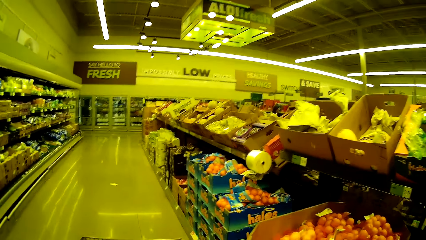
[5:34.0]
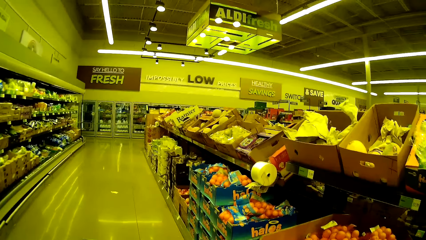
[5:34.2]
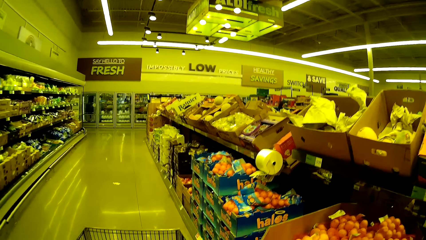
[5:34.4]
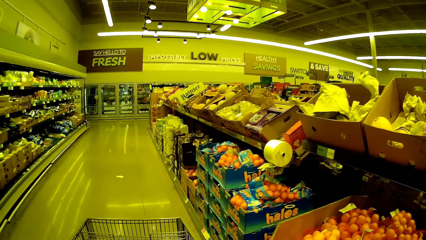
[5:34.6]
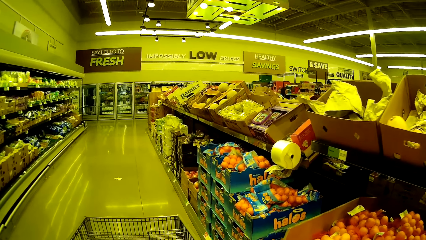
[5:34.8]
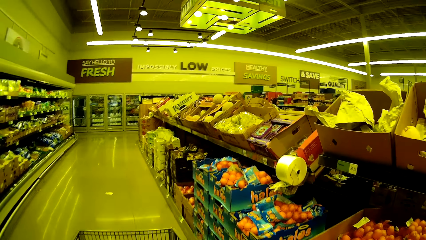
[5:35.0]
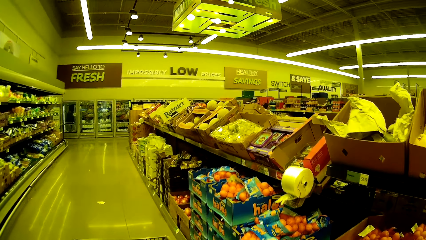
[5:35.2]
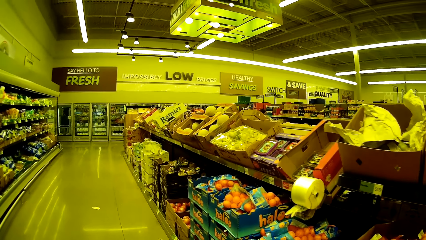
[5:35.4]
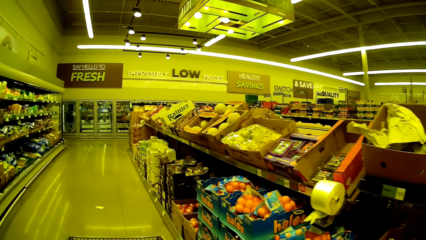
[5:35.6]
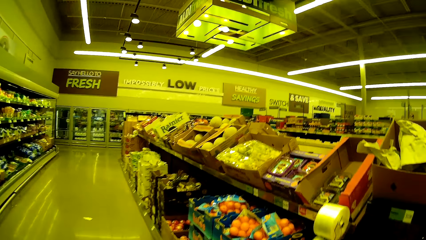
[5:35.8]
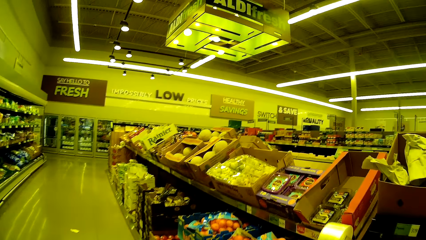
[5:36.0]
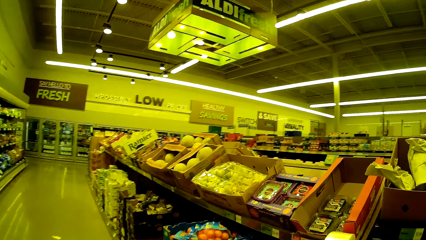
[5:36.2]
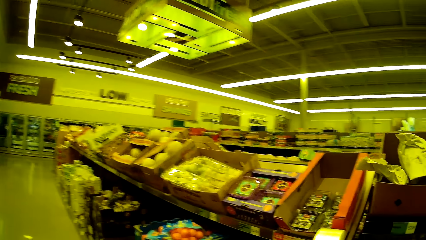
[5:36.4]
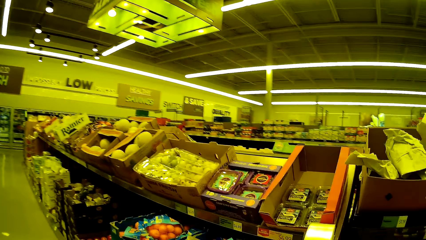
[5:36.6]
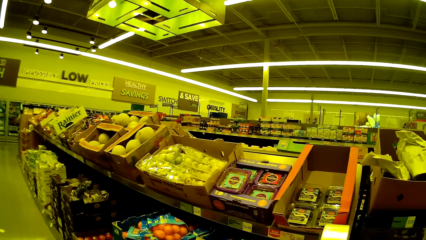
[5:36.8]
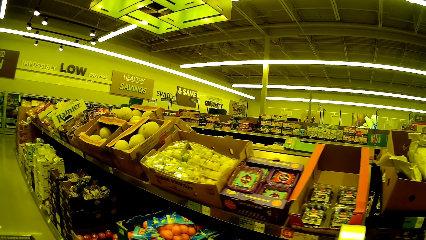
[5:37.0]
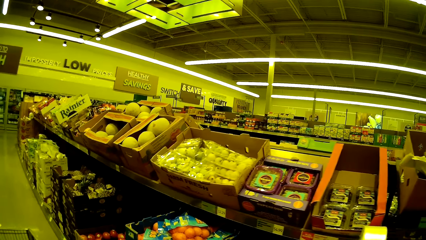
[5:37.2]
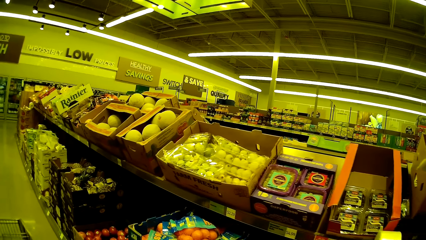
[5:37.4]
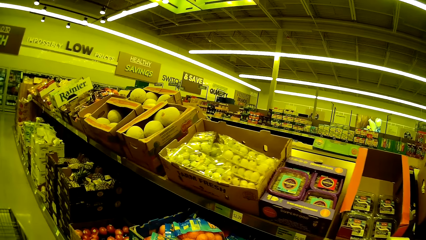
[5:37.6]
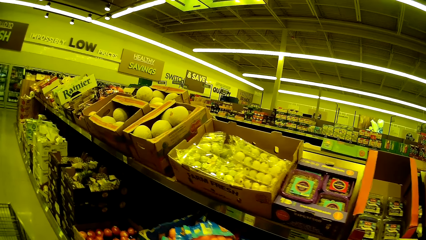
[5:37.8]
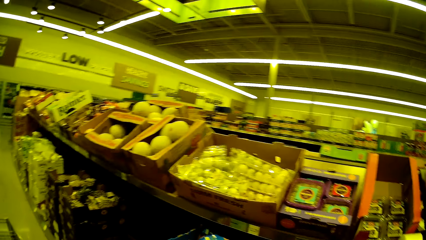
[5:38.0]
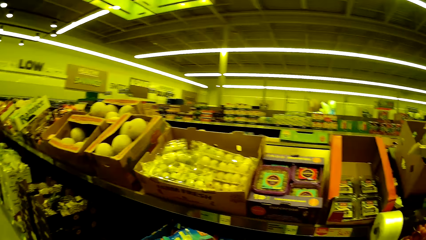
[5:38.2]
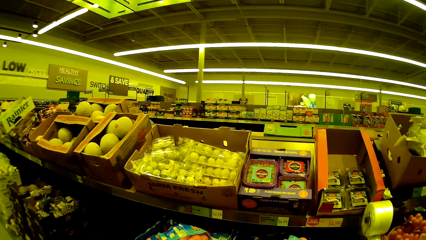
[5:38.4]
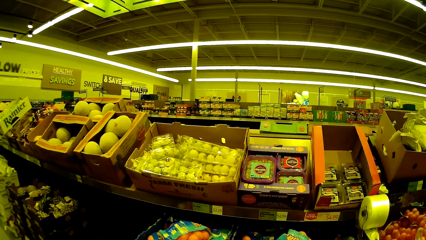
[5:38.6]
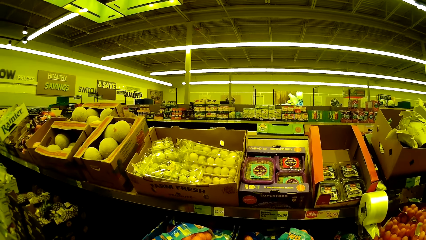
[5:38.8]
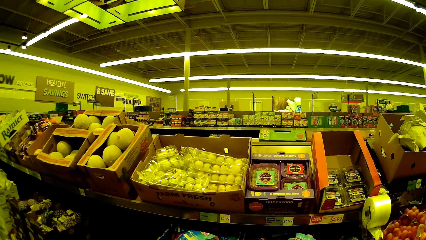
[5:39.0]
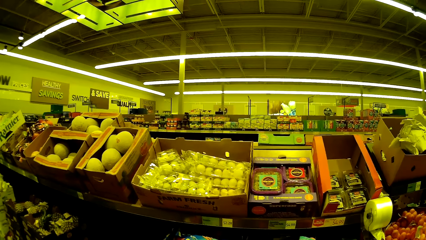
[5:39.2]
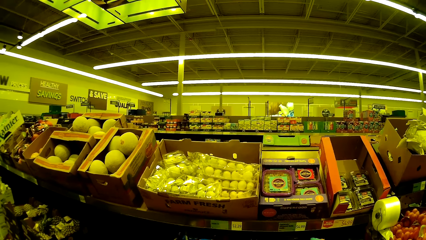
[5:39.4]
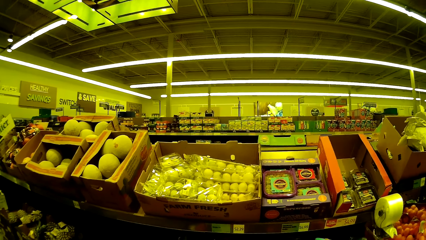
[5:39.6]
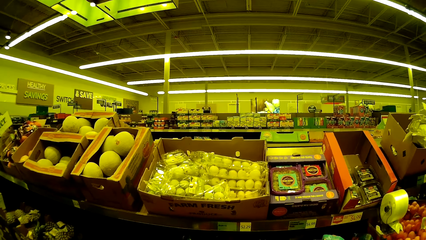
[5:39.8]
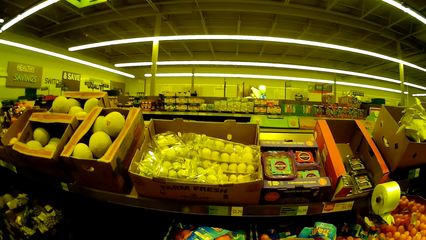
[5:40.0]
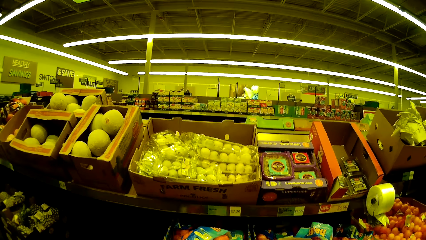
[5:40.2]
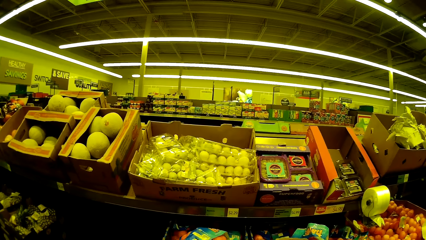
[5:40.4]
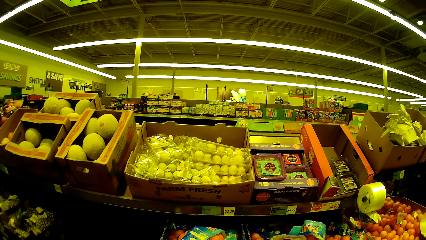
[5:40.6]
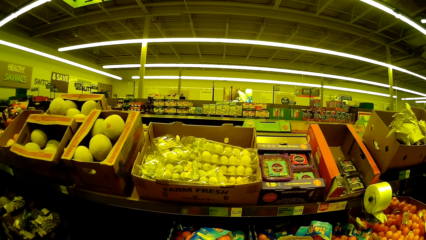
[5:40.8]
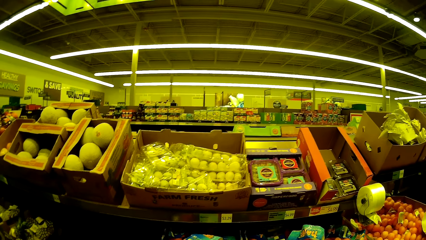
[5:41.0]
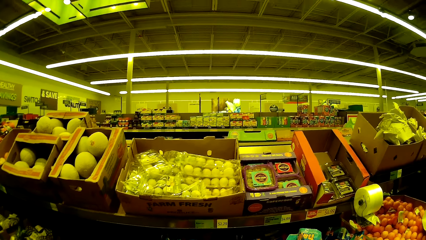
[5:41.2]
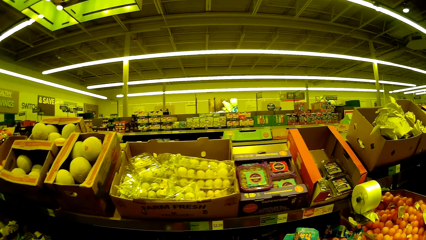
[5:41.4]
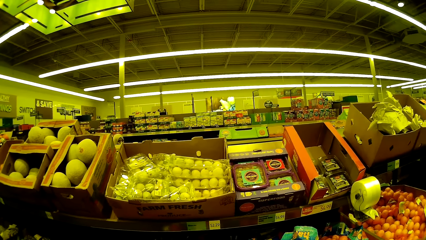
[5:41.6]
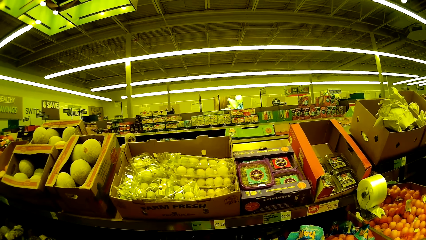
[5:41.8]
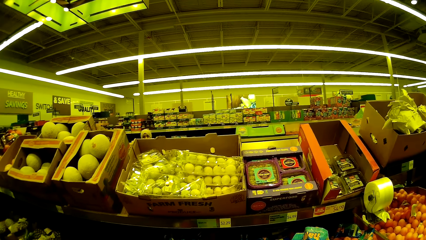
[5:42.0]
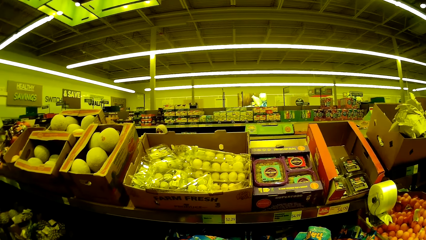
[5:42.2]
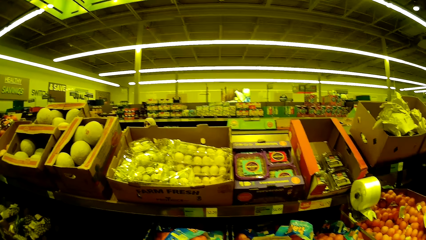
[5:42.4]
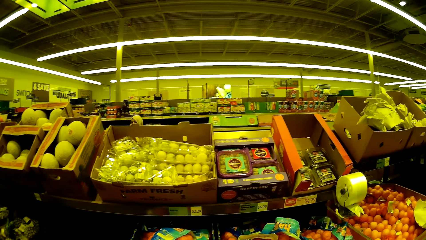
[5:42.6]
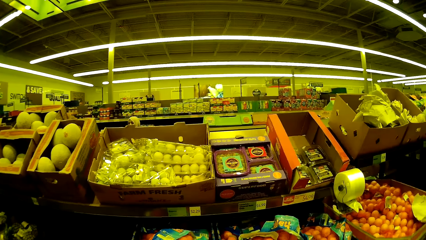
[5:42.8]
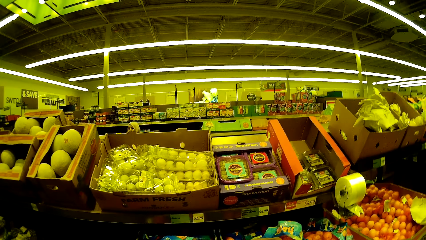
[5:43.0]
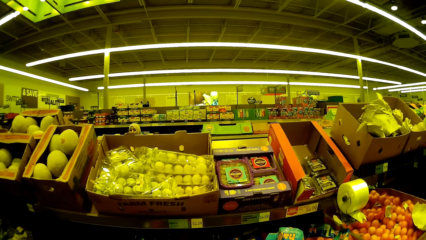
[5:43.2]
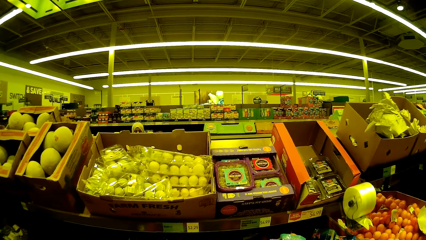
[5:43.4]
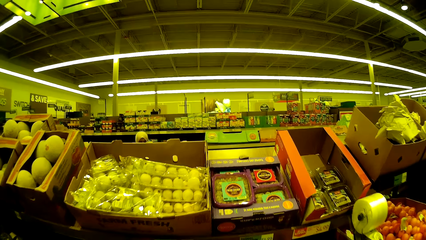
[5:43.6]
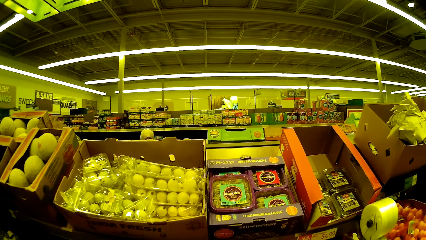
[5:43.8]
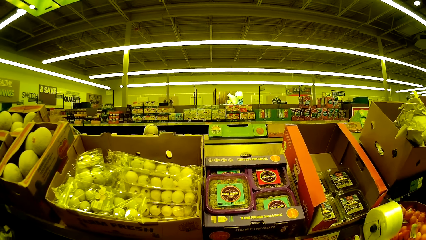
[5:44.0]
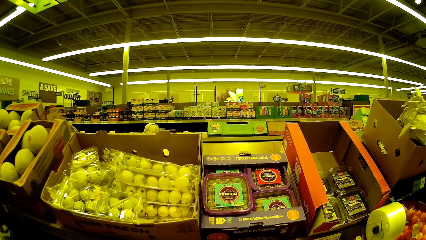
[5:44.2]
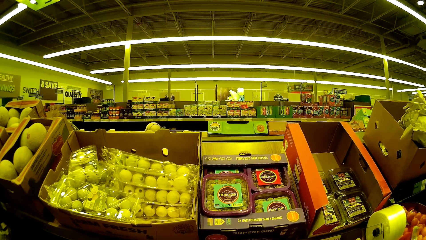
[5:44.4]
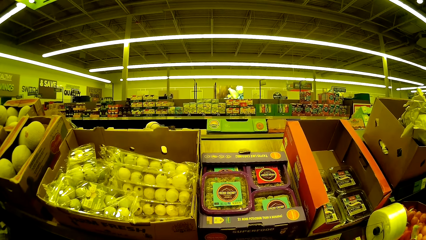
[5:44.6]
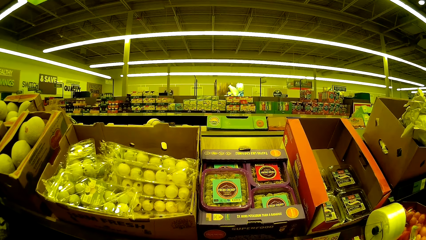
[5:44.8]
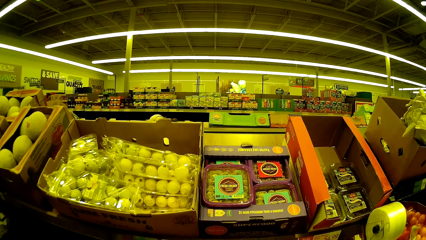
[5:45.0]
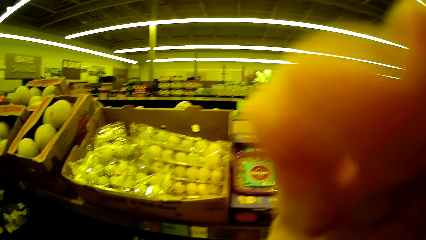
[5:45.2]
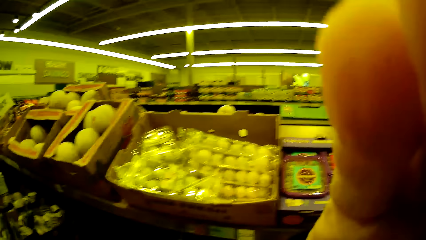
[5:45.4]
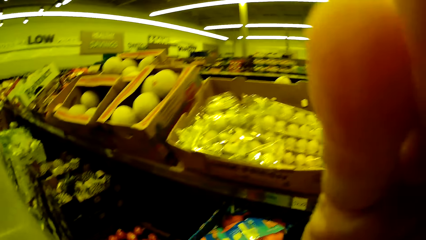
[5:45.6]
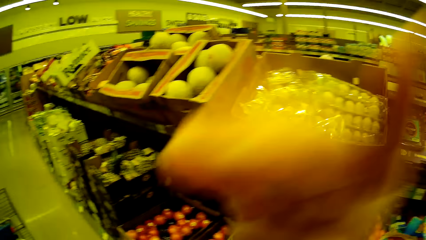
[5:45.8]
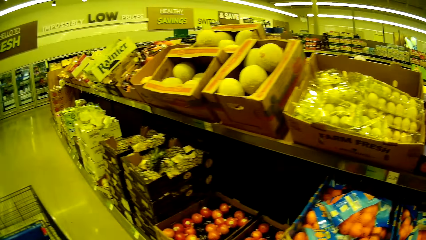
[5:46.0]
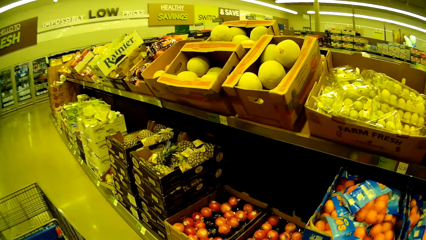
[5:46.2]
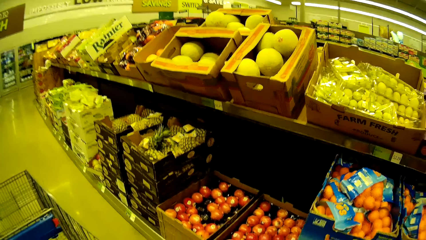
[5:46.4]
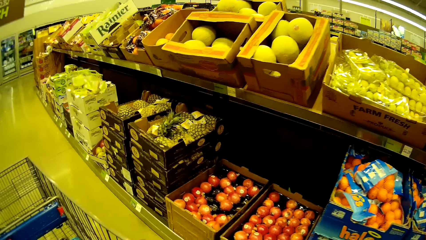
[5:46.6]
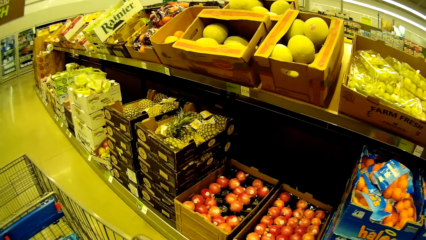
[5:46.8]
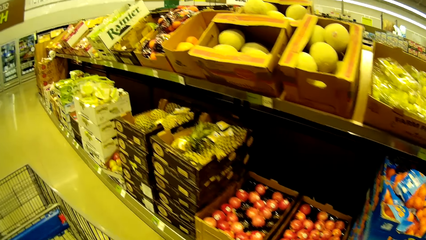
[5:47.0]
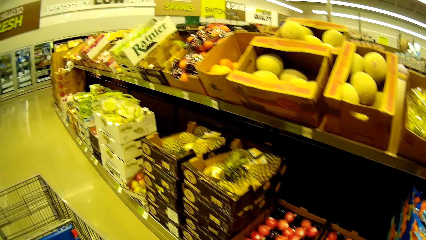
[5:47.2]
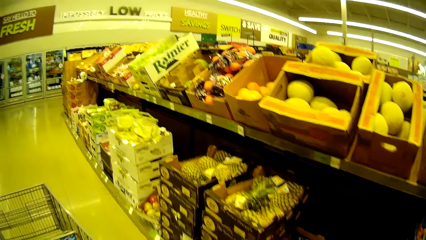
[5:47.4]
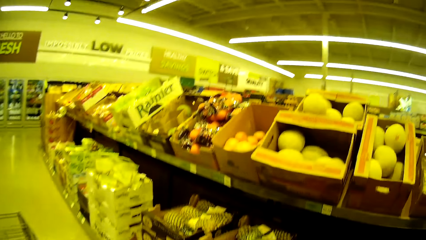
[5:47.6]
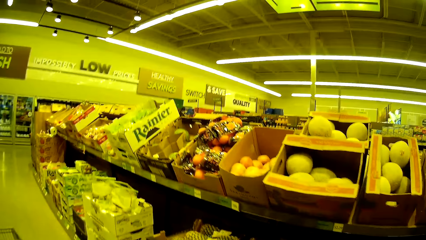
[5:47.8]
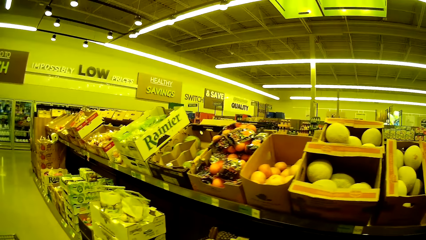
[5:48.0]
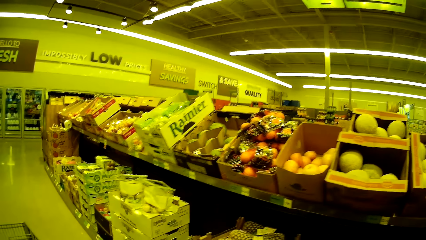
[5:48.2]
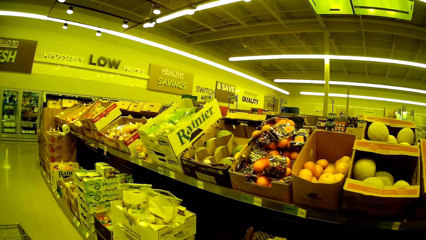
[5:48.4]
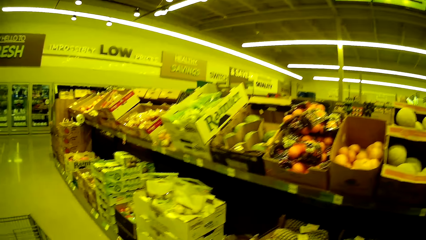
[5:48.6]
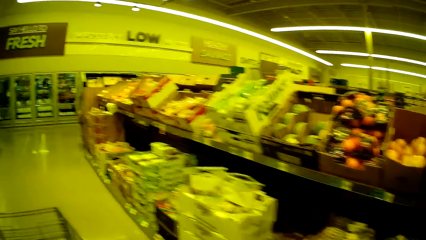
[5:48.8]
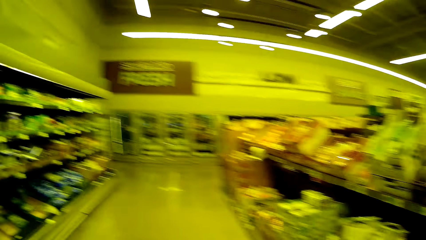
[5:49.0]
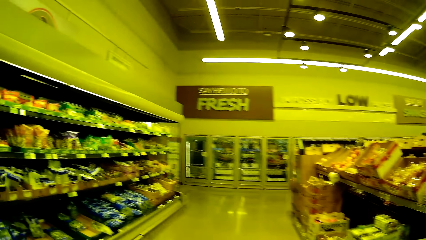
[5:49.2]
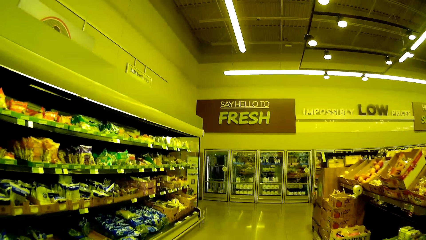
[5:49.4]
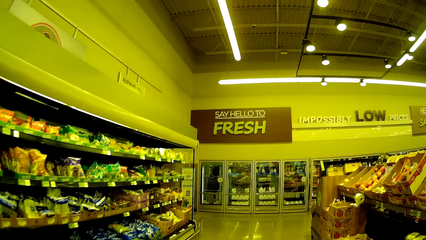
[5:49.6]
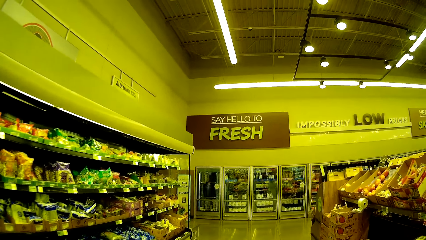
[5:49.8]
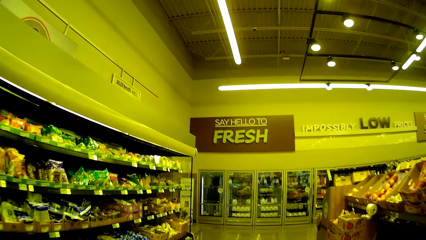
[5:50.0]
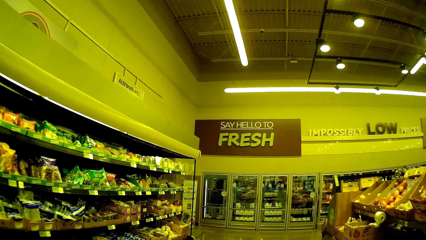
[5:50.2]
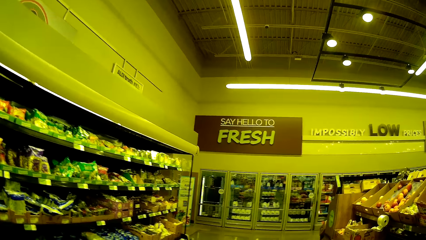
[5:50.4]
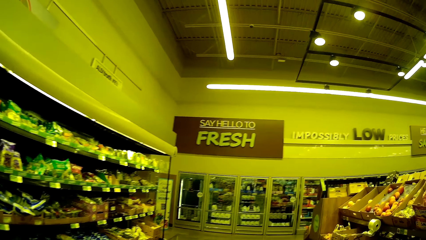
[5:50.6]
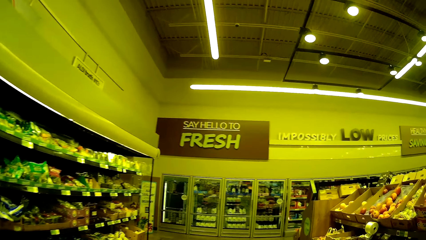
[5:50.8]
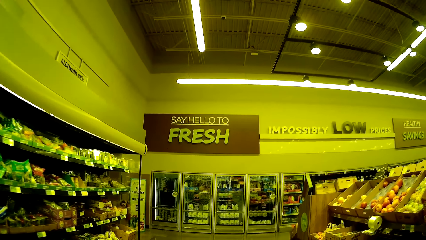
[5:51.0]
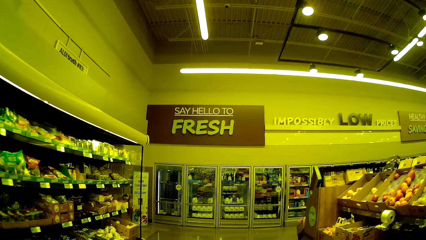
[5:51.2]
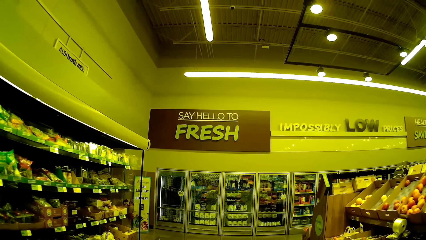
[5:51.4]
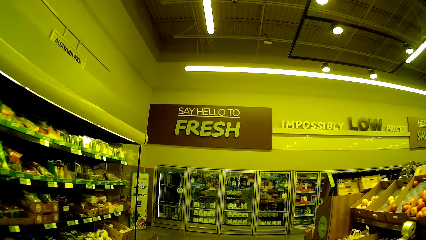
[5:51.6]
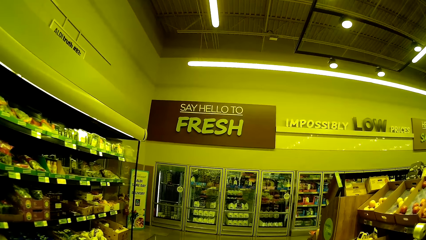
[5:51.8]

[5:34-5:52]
The camera wearer pushes the trolley. They look around. They stare at the fruits in the cartons. They look around. They fix the camera. They hold the camera. They push the trolley. They walk in the supermarket. They look around.
